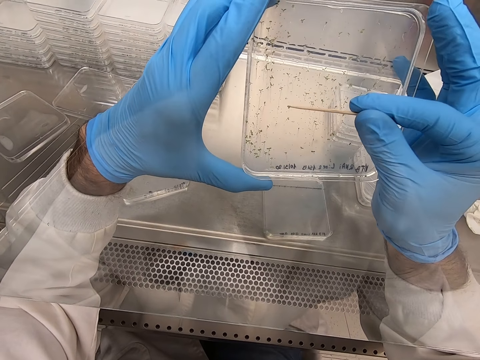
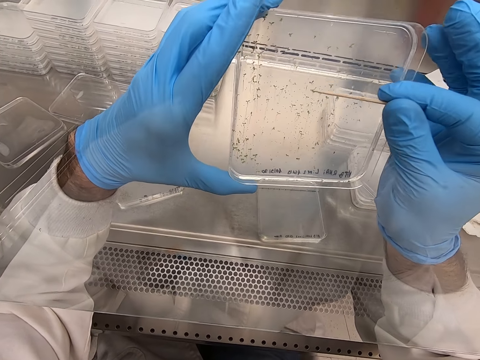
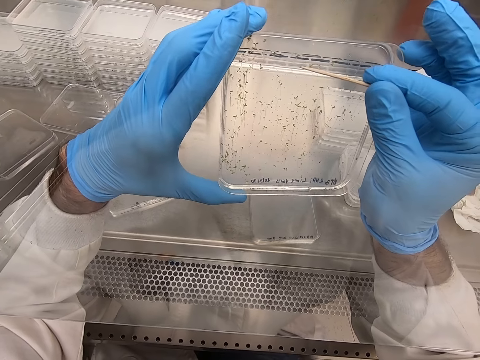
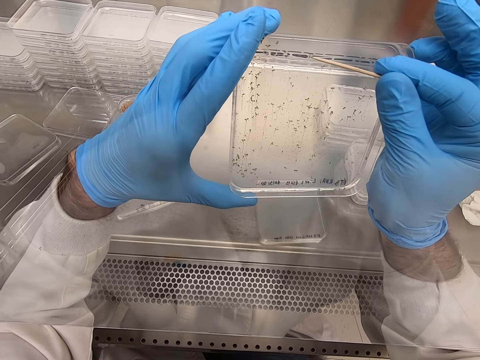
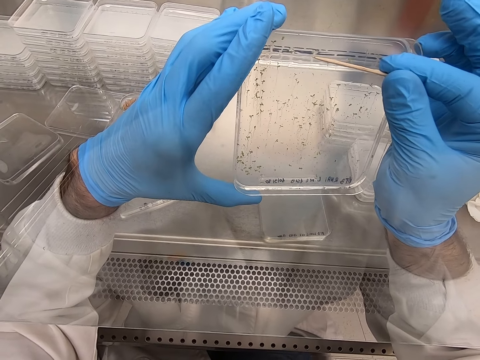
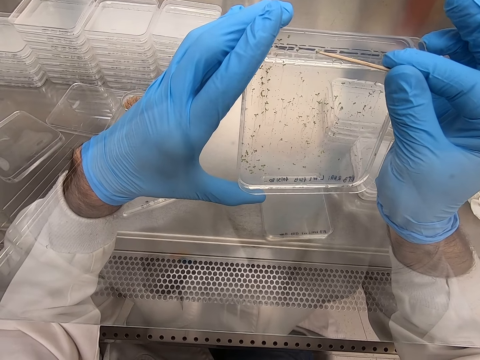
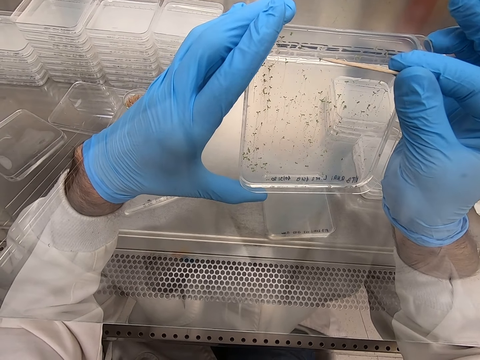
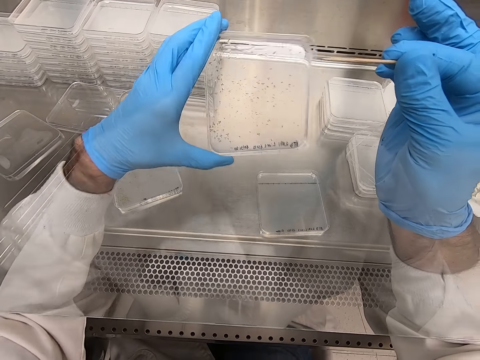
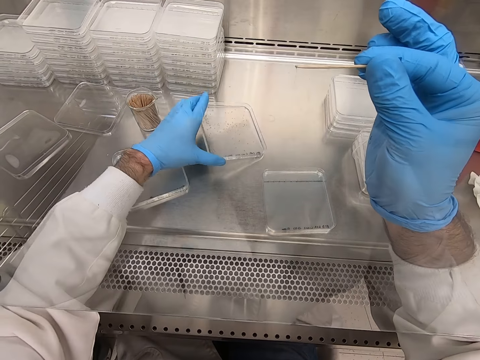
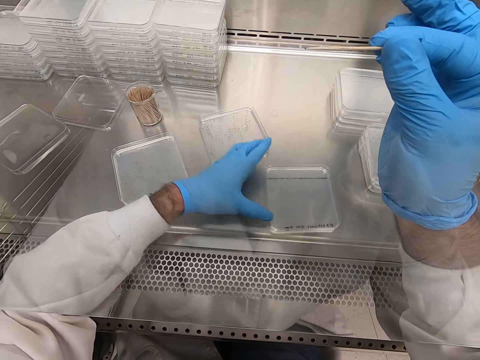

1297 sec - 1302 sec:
The camera wearer drops the acrylic sheet on the table.

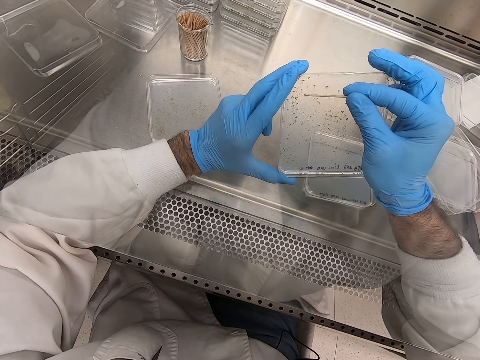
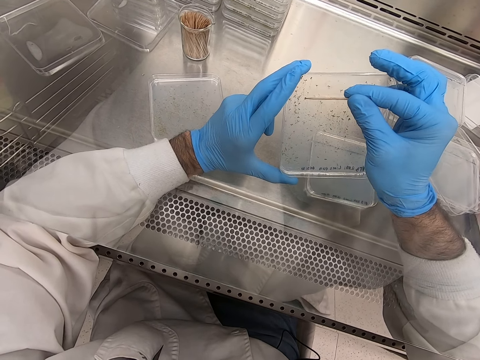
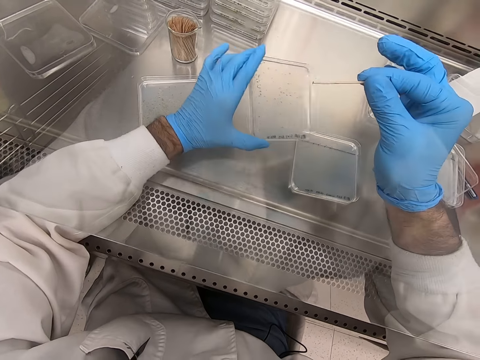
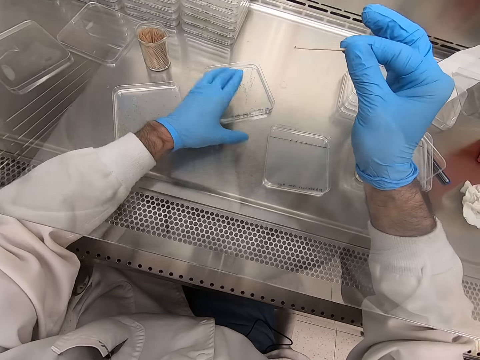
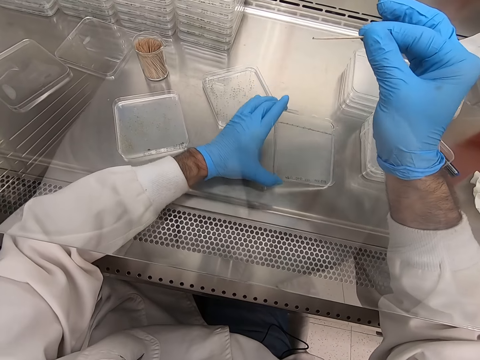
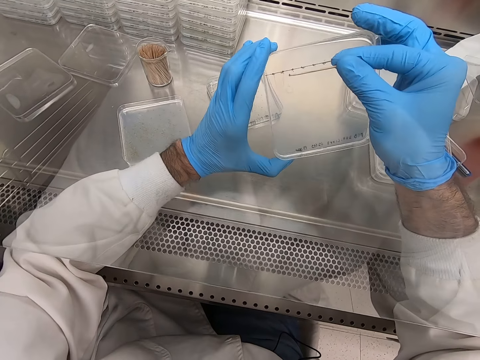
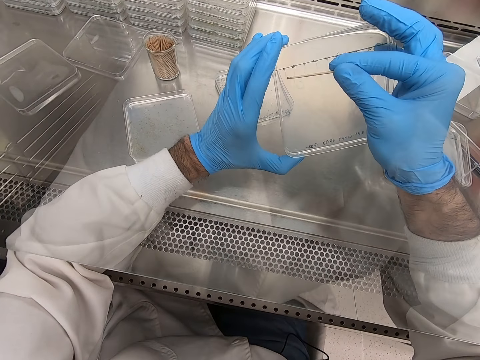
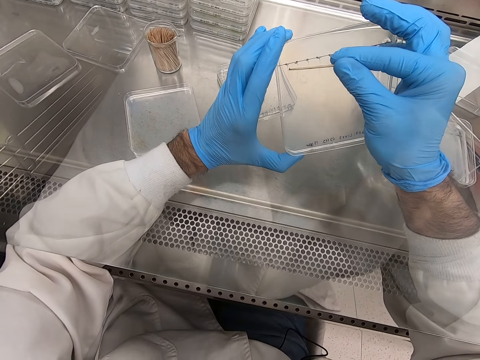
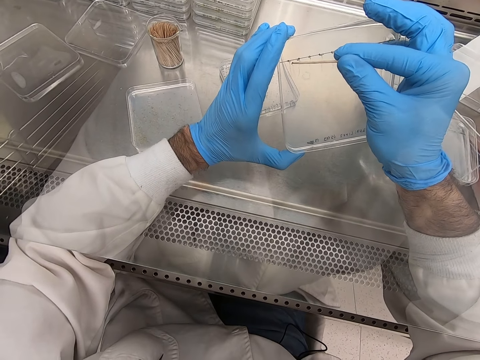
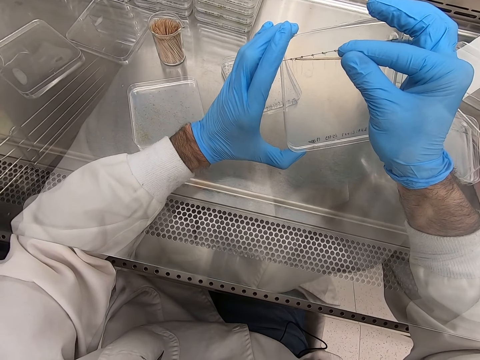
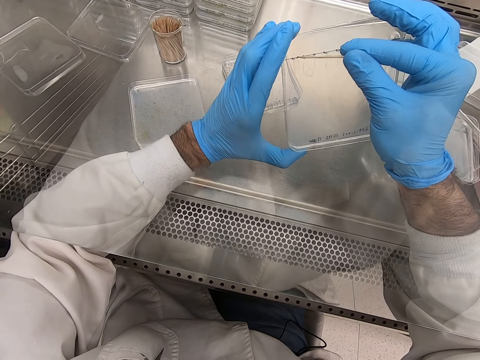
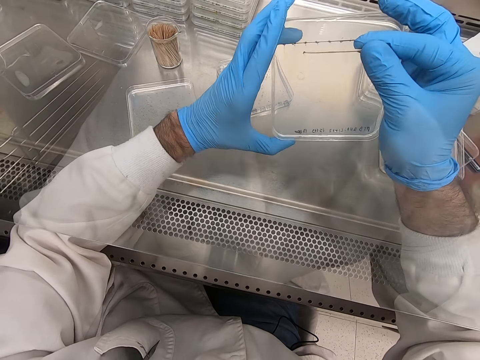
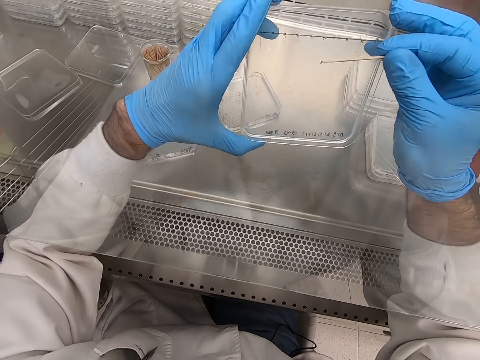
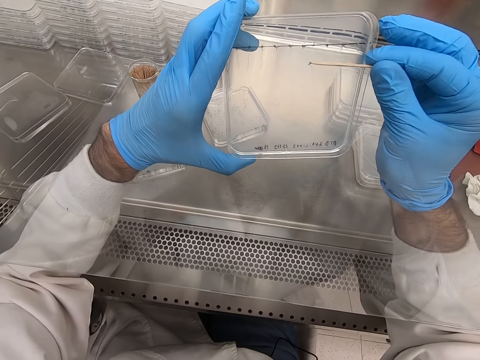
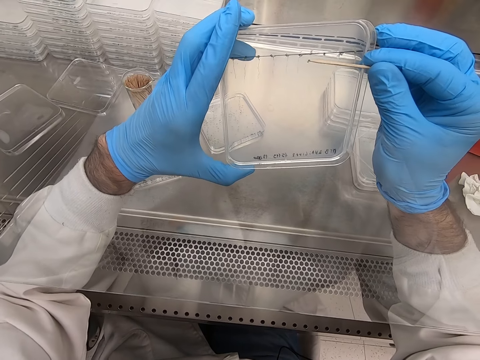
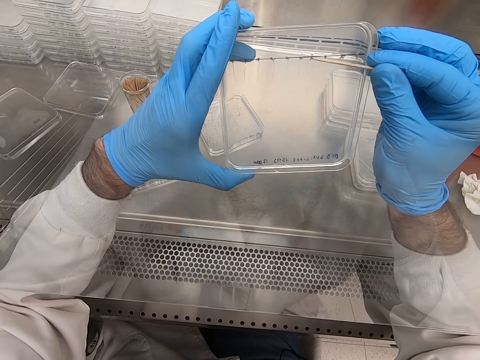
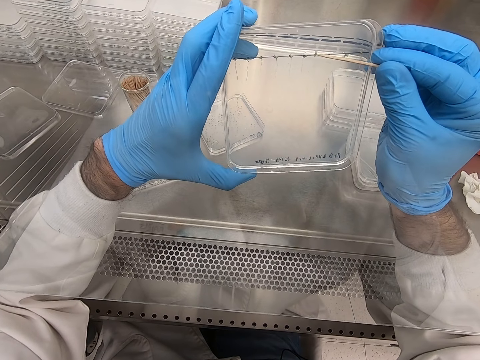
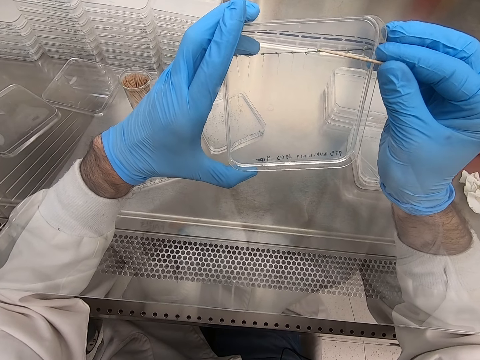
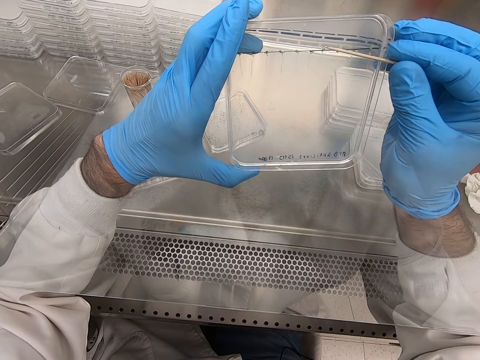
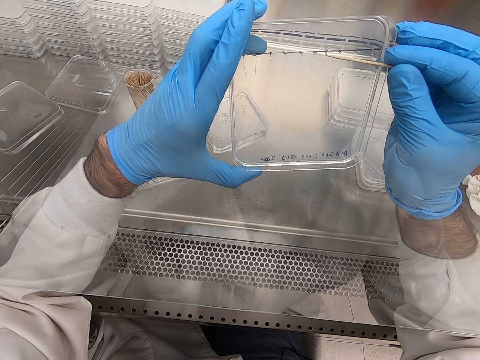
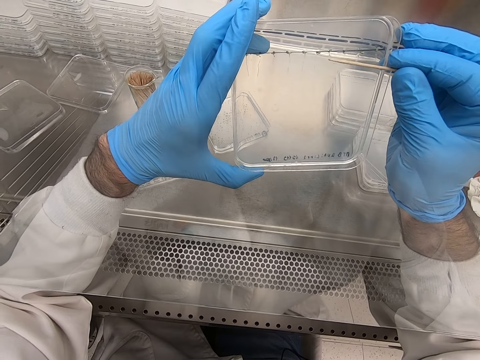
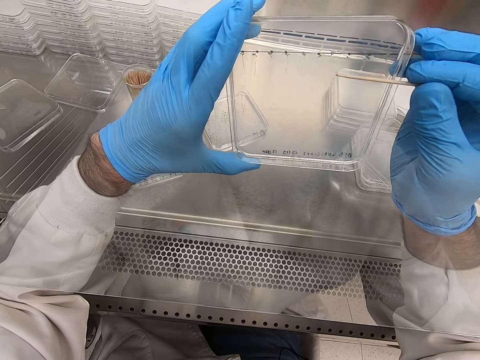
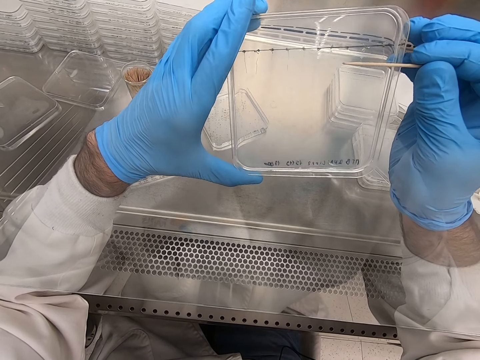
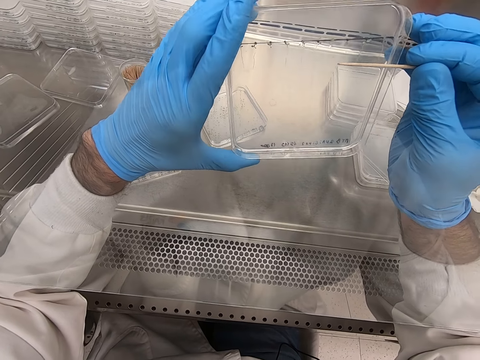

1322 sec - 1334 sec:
The camera wearer puts the acrylic sheet or plate on the table. They pick up the acrylic sheet. They pick particles from the acrylic sheet. They put a tiny thing on the plate.

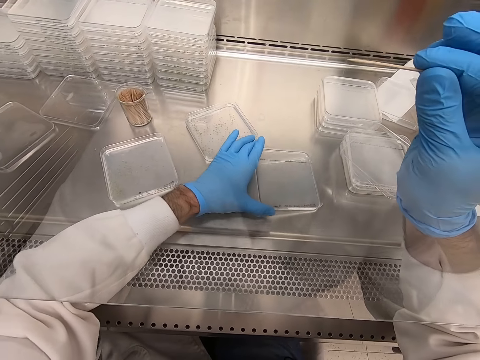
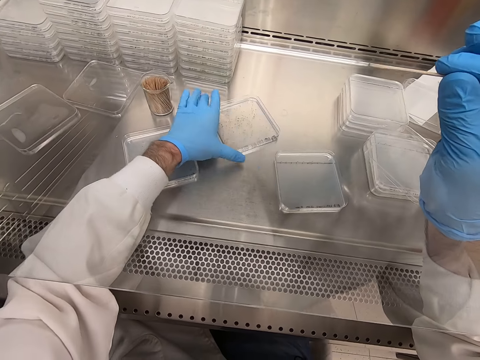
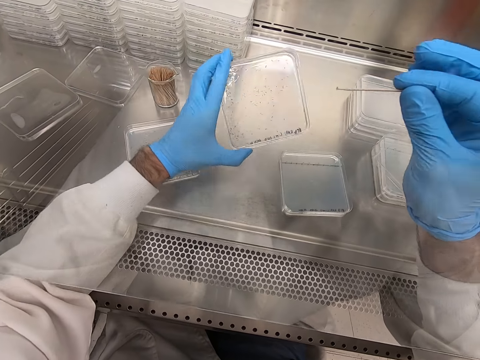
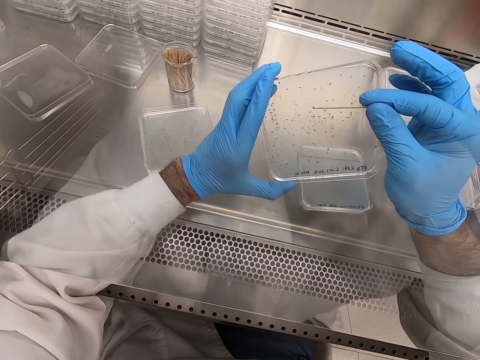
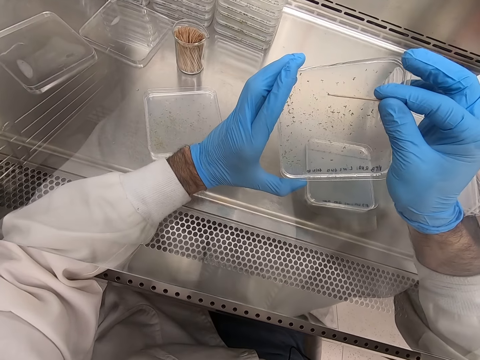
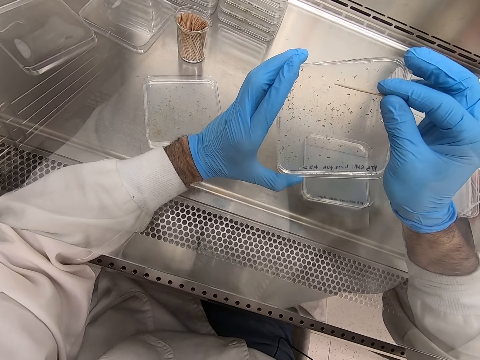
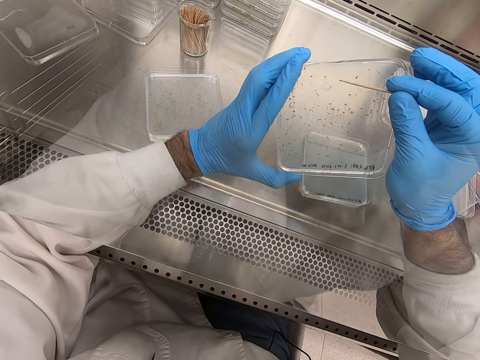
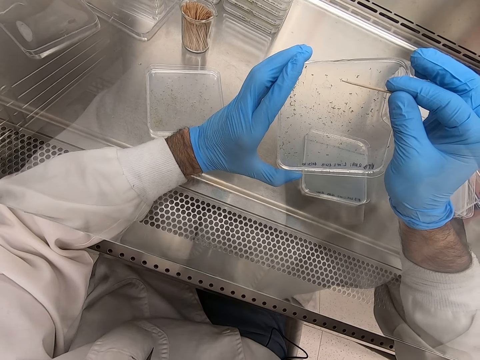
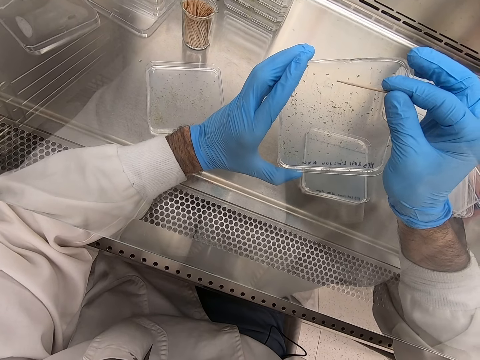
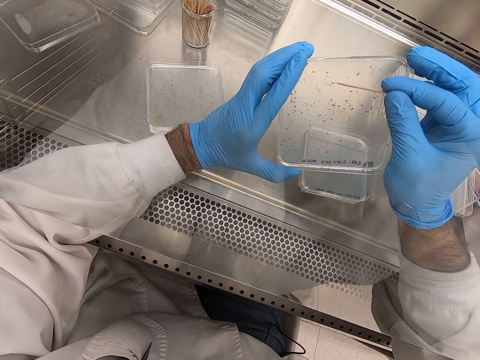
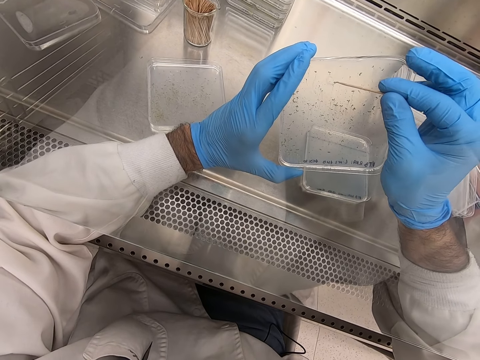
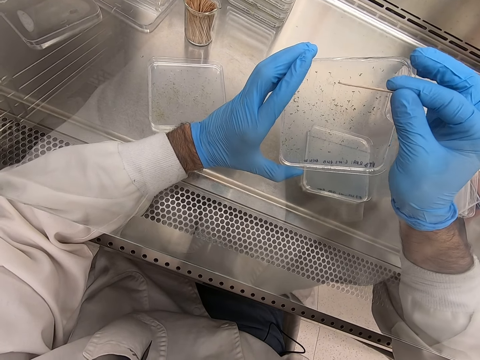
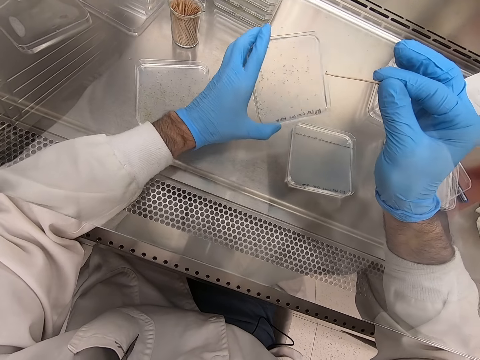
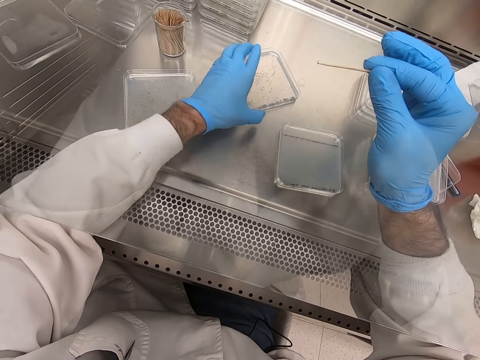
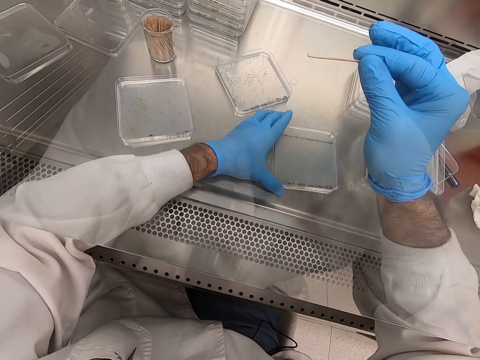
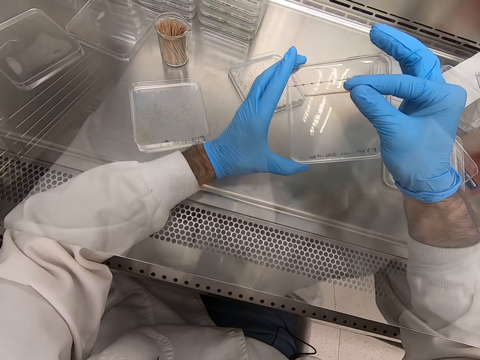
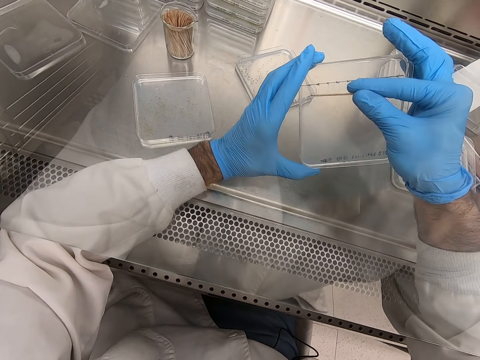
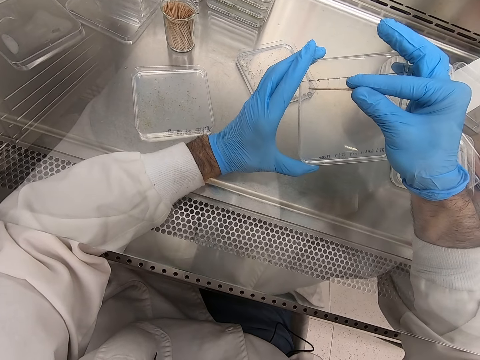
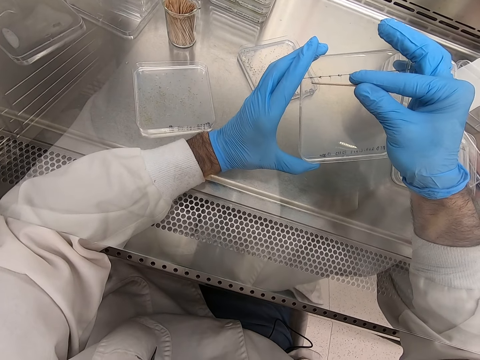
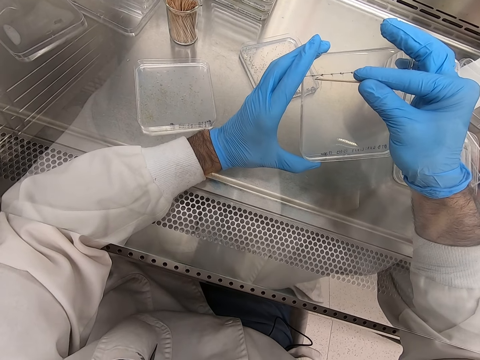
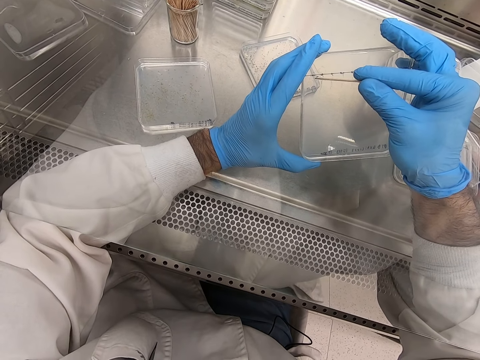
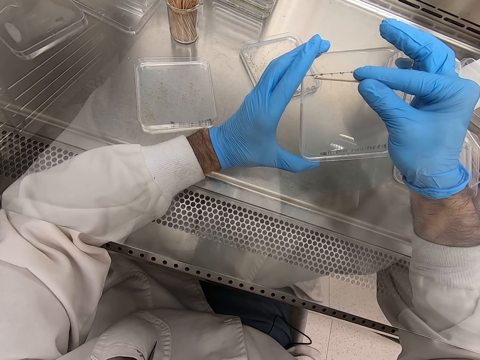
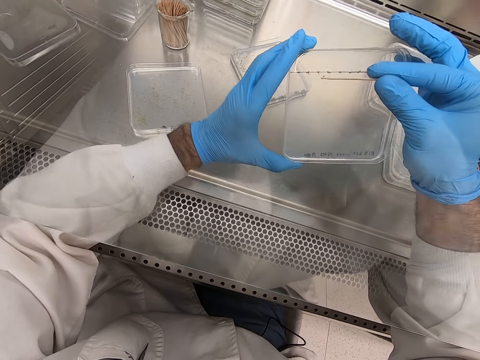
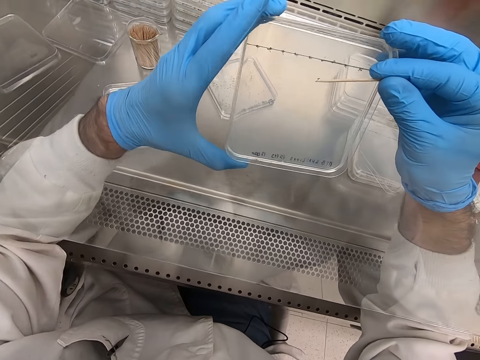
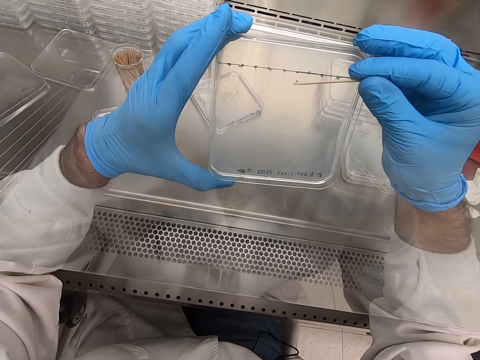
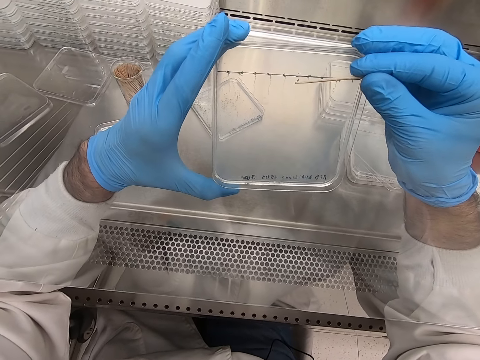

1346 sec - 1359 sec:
The camera wearer removes a tiny thing from the plate or acrylic sheet. They place the acrylic sheet on the table, pick the acrylic sheet, and pick particles from the acrylic sheet. They put the tiny thing on the plate. They pick particles from the acrylic sheet again. They remove the tiny thing from the plate. They place the acrylic sheet on the table, pick the acrylic sheet, and pick particles from the acrylic sheet. They put the tiny thing on the plate.
